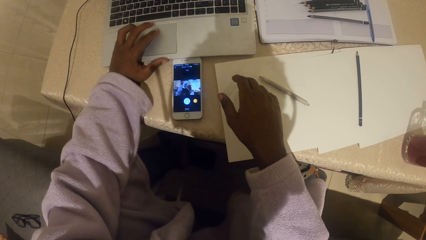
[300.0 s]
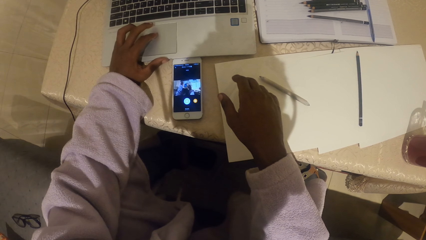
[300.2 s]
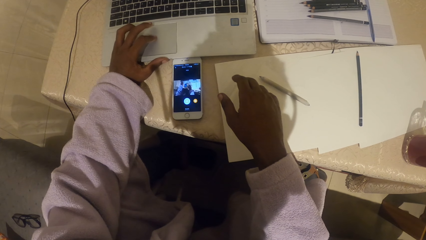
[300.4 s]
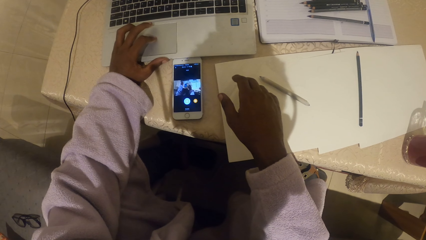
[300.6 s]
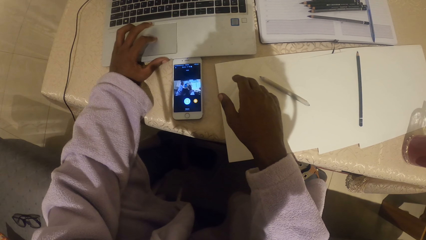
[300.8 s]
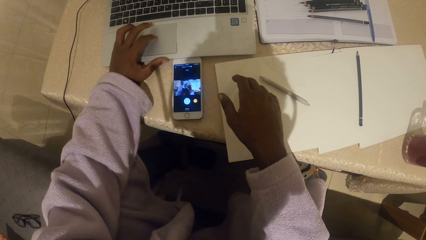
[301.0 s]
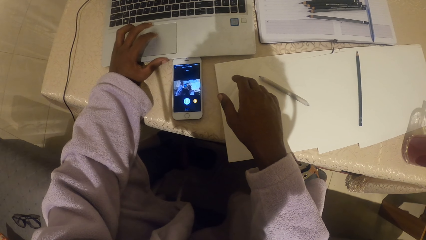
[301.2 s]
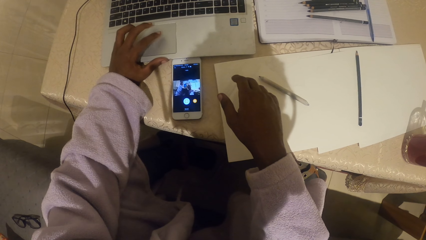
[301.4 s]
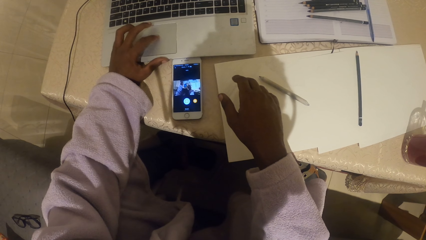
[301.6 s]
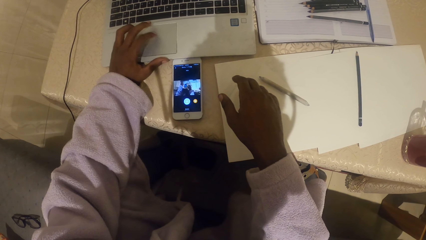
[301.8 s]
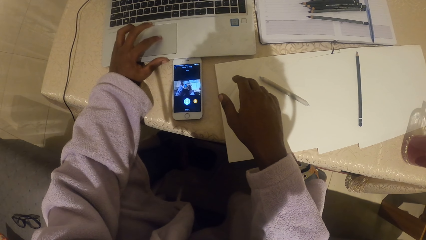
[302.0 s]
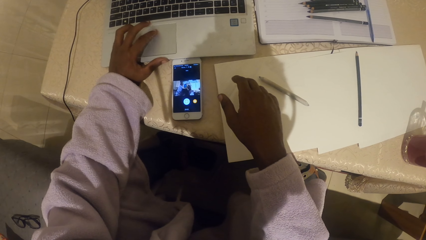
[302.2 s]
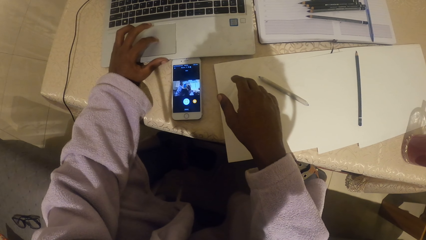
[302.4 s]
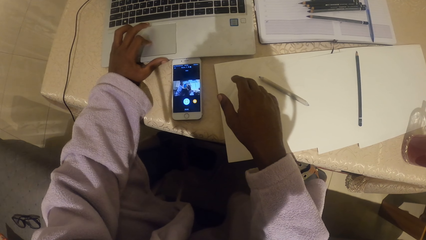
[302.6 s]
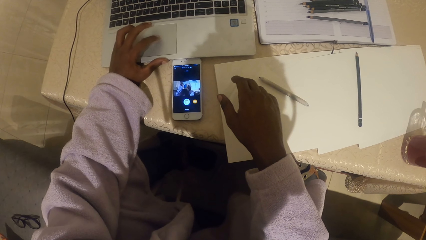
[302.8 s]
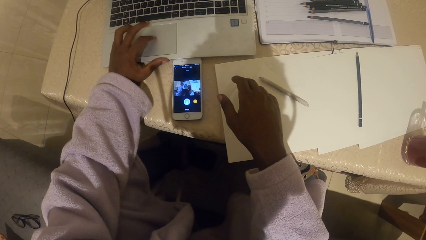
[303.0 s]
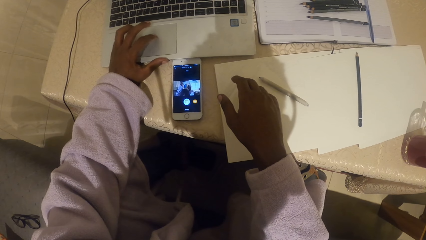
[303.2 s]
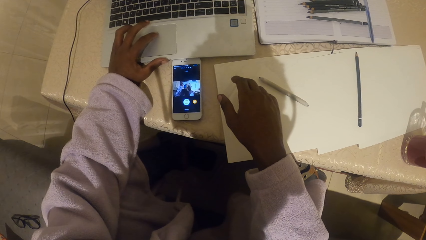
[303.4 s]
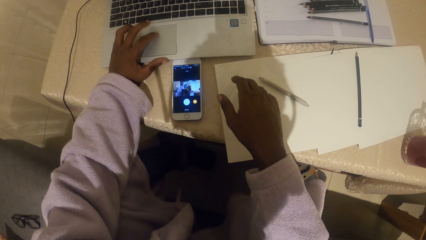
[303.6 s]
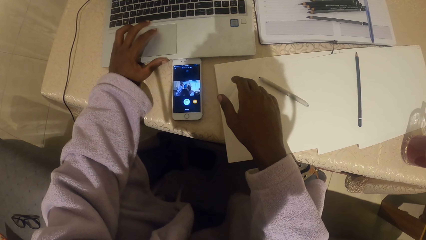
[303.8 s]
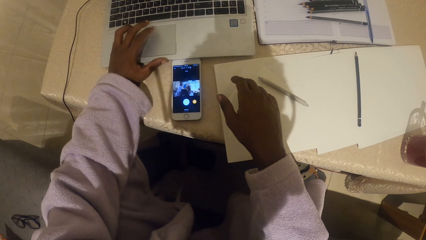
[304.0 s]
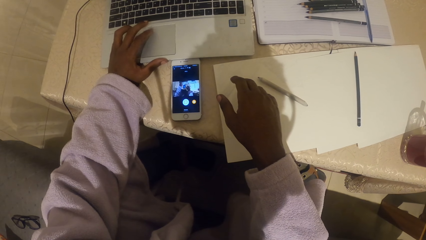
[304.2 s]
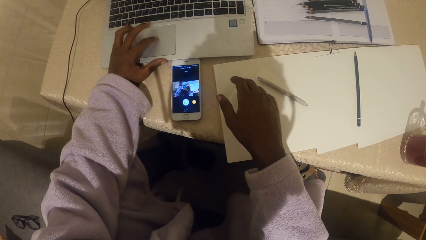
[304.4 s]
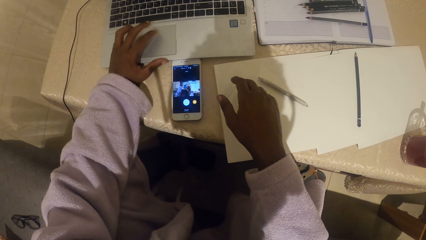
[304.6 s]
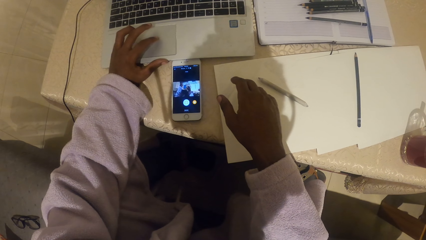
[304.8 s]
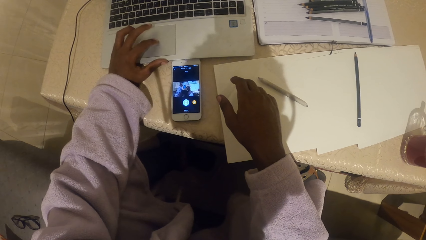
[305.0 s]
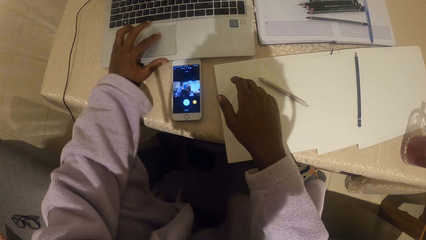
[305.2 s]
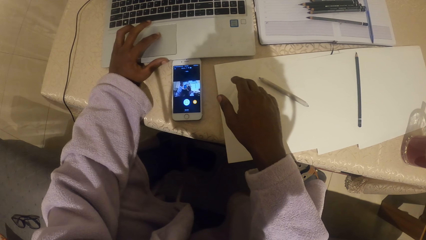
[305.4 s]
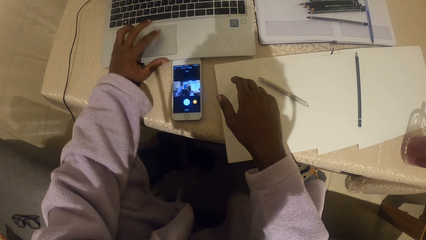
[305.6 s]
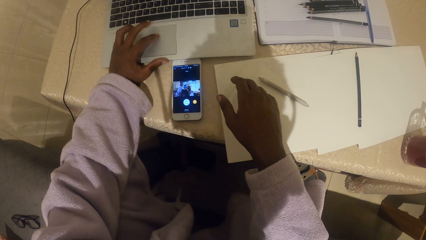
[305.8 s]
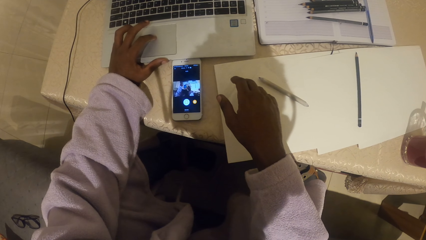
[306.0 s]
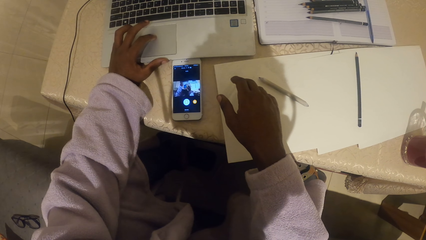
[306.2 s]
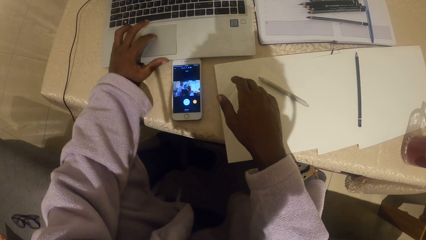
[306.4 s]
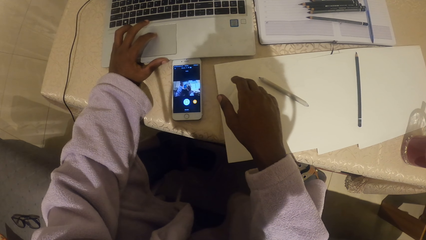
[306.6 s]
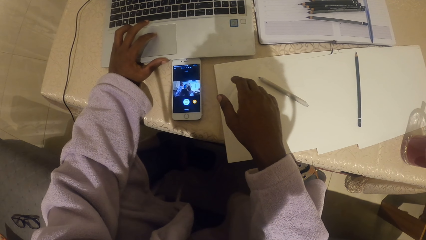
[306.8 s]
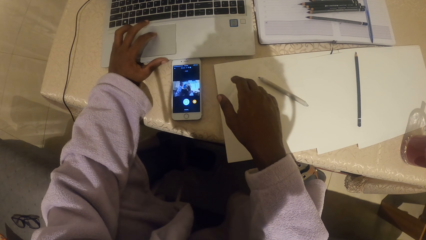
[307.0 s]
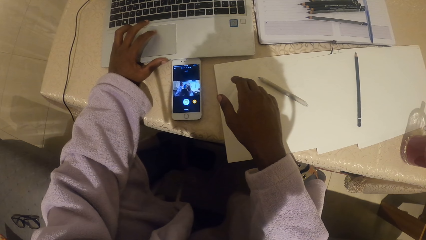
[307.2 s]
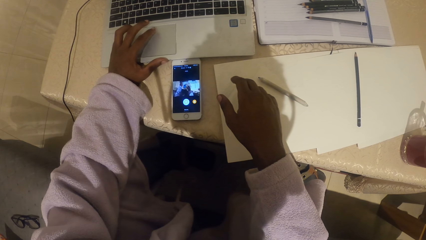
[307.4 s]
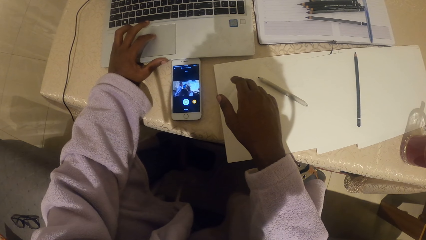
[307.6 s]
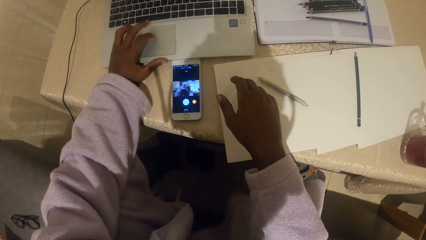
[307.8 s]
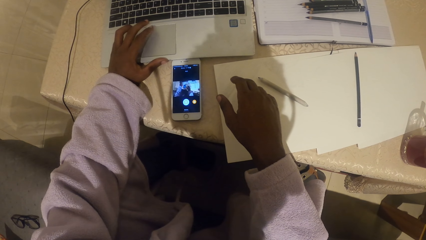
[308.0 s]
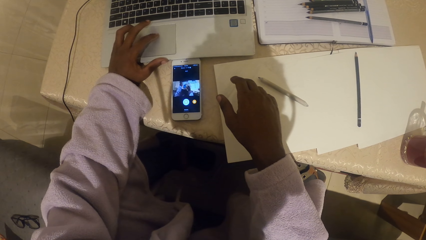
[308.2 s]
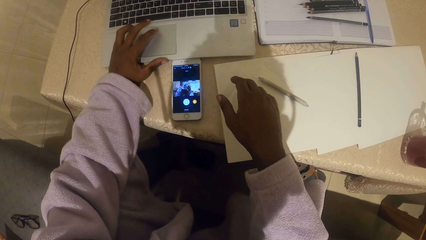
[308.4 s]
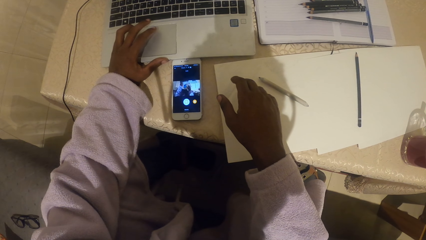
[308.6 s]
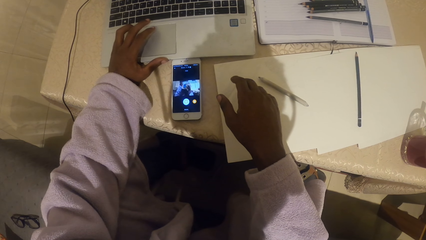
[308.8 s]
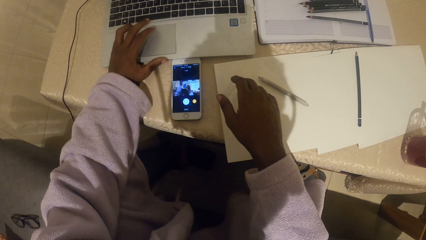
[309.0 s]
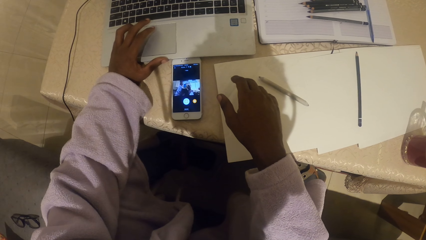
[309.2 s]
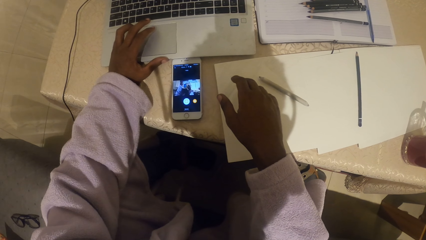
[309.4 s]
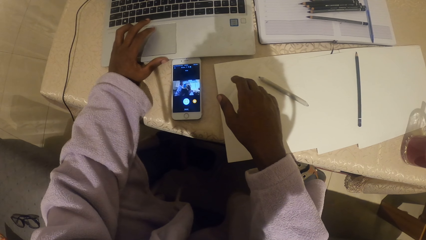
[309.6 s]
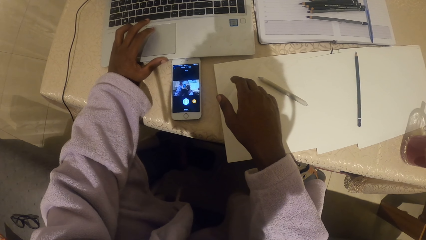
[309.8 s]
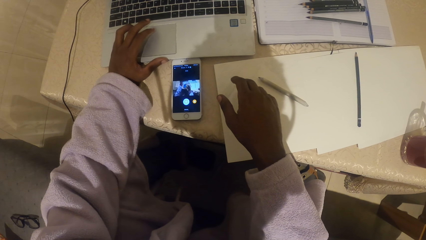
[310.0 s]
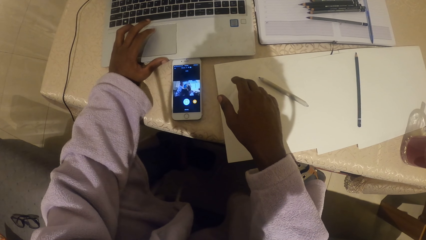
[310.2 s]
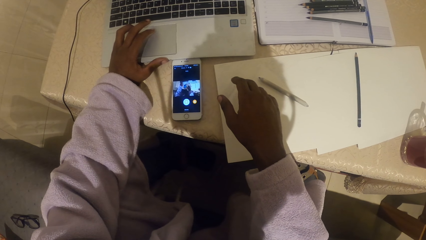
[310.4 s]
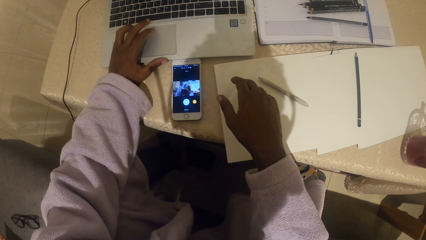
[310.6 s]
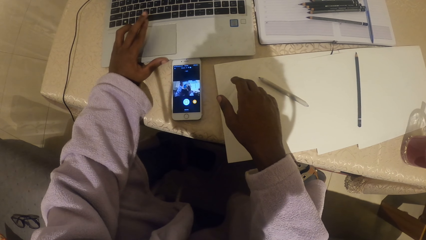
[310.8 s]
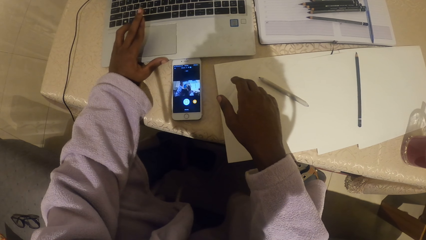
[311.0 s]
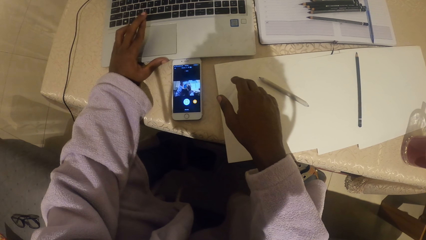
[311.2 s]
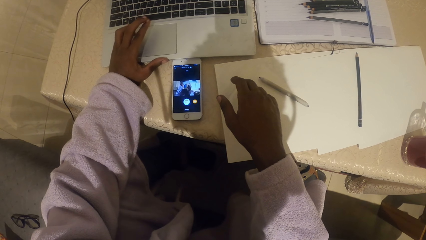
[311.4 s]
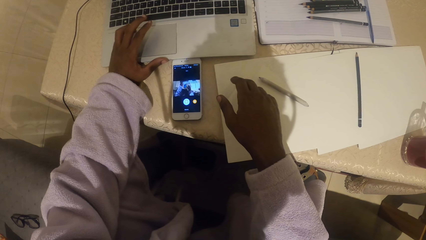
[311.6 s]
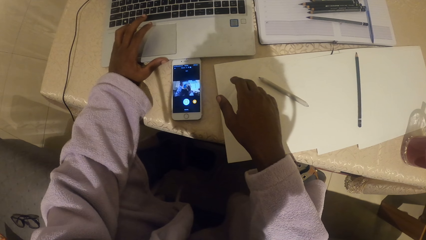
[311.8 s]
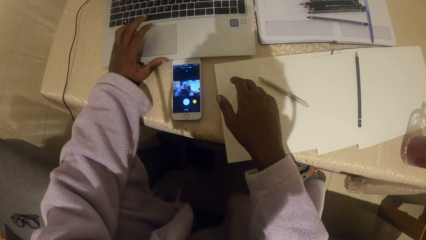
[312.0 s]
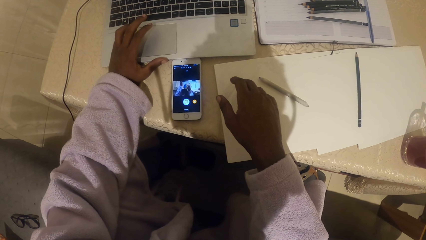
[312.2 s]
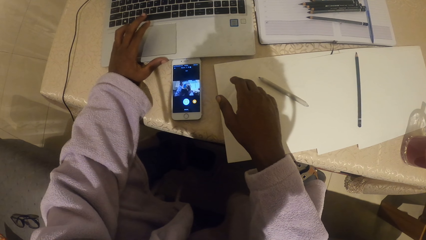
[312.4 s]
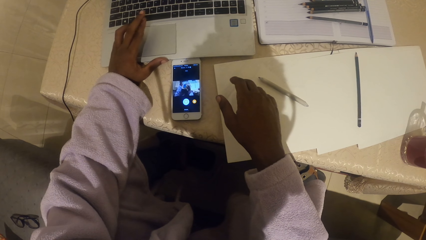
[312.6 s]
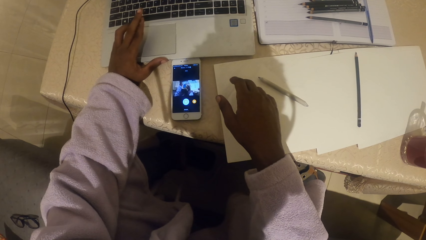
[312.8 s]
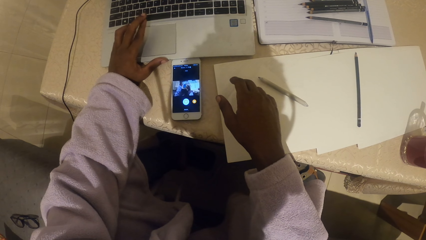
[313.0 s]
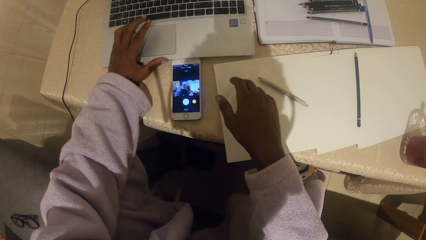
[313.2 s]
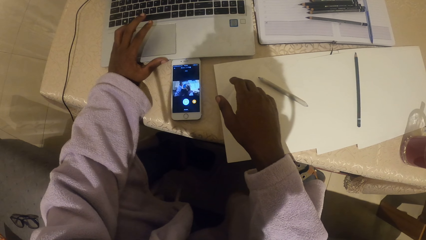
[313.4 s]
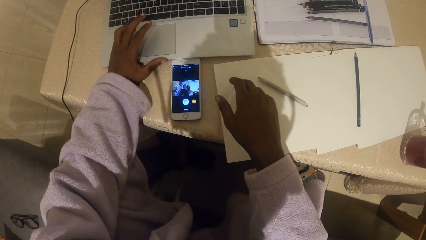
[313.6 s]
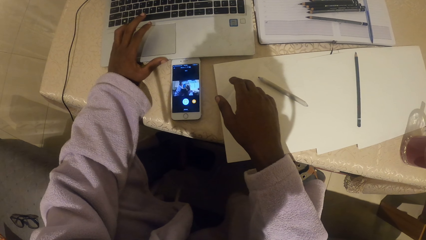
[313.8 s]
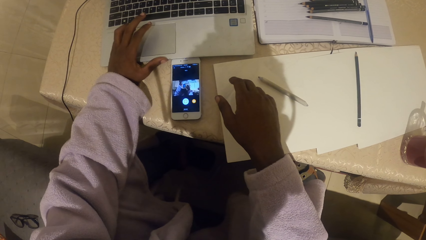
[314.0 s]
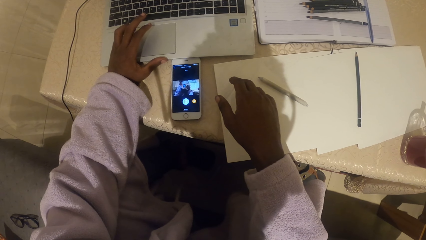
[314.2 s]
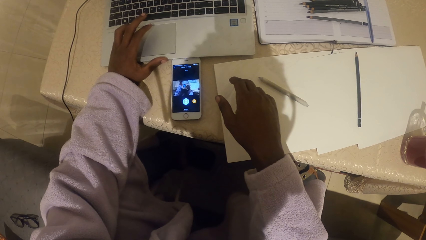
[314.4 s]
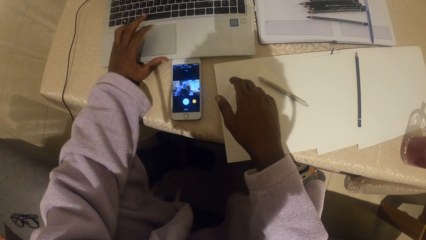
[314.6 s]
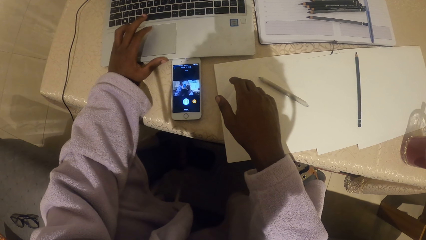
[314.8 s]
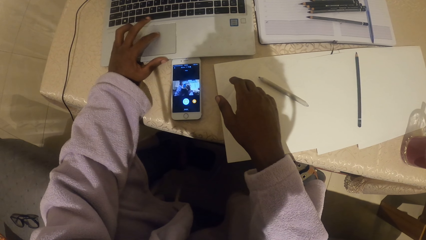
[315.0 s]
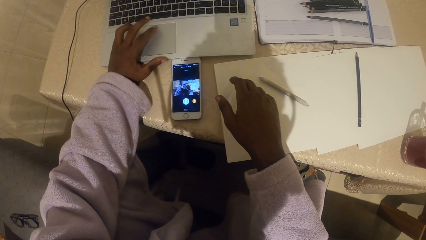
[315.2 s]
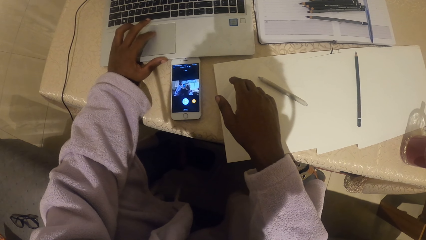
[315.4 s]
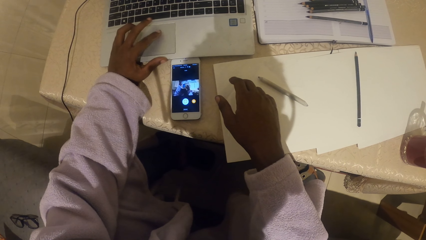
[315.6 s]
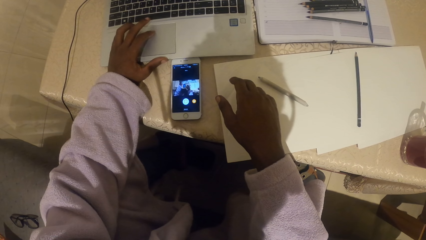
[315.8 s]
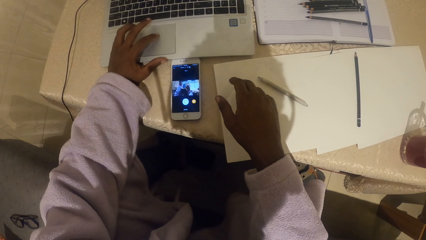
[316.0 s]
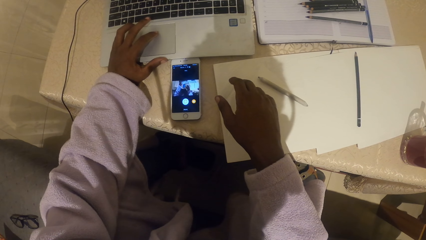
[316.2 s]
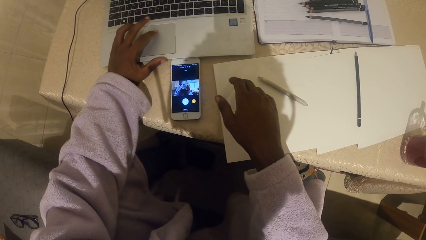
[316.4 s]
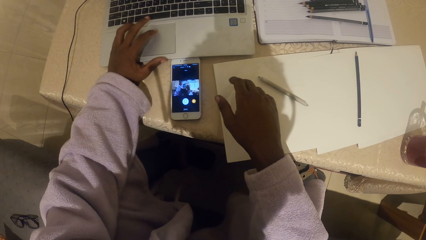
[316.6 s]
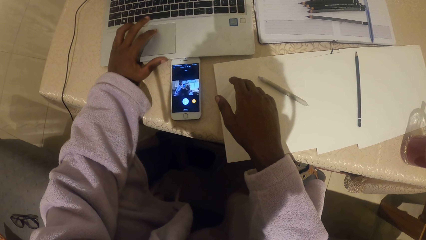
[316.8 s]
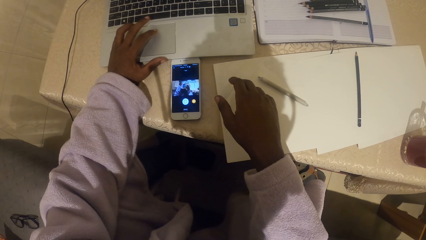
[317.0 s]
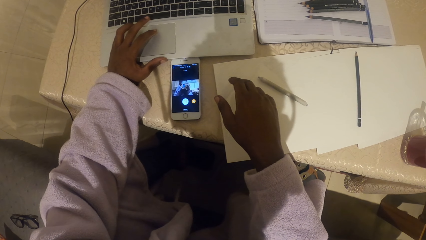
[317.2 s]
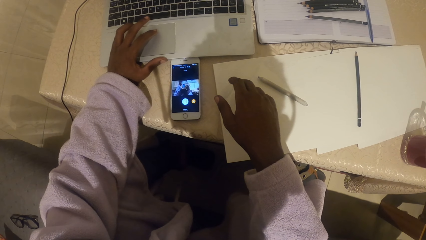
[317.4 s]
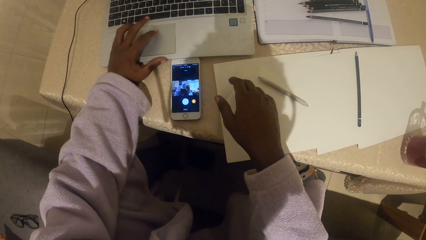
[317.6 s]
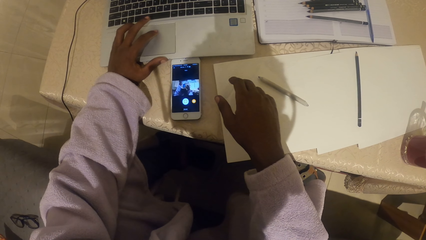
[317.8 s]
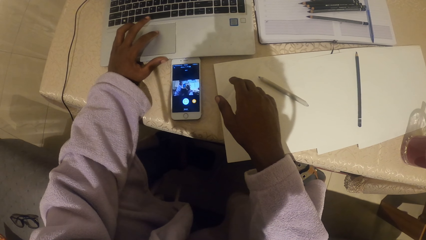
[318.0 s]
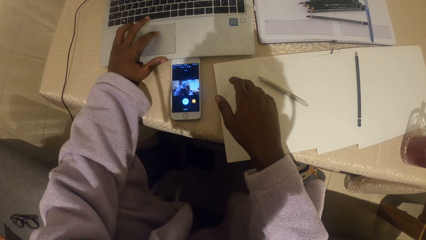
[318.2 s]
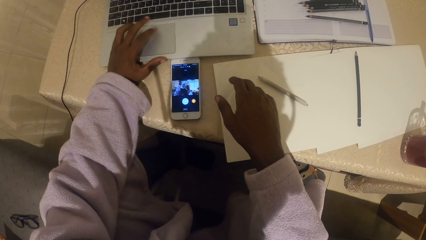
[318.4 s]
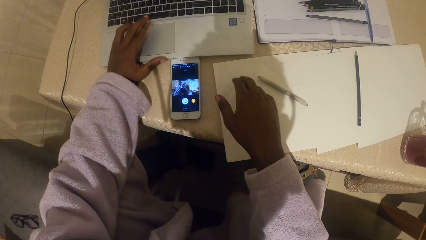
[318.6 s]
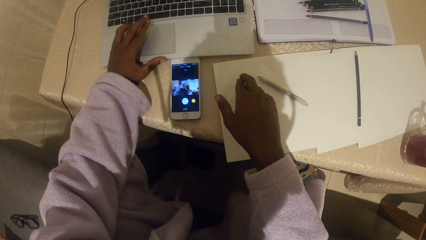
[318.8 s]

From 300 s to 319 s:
The camera wearer scrolls on the laptop with a mouse.
